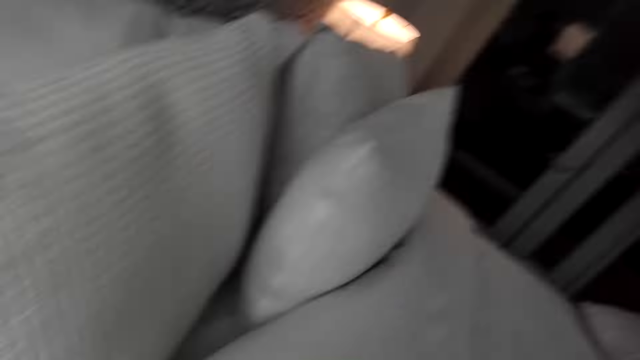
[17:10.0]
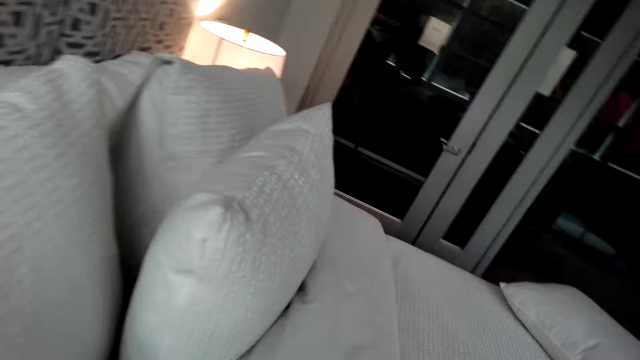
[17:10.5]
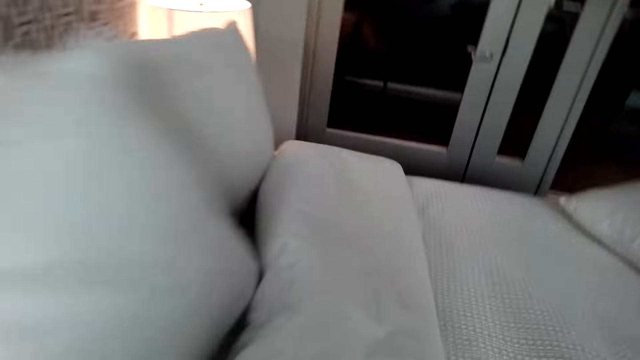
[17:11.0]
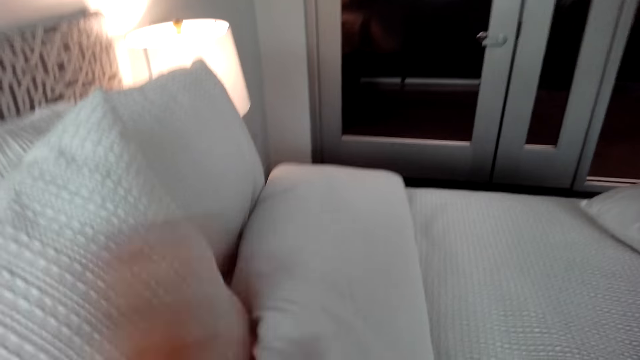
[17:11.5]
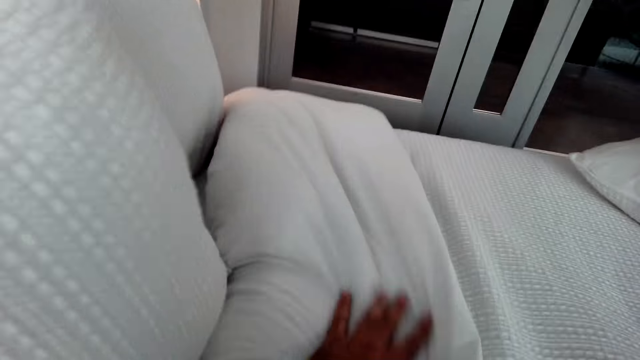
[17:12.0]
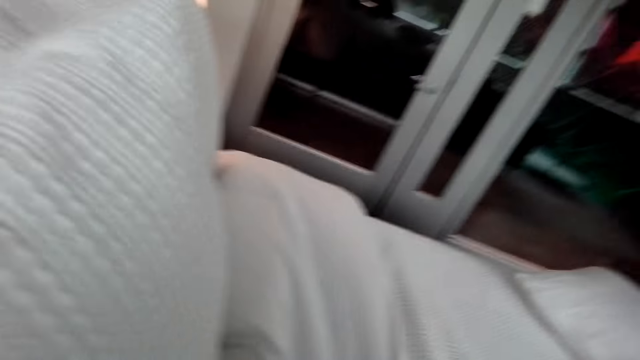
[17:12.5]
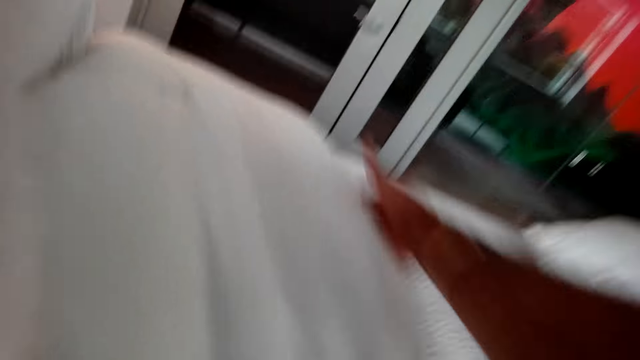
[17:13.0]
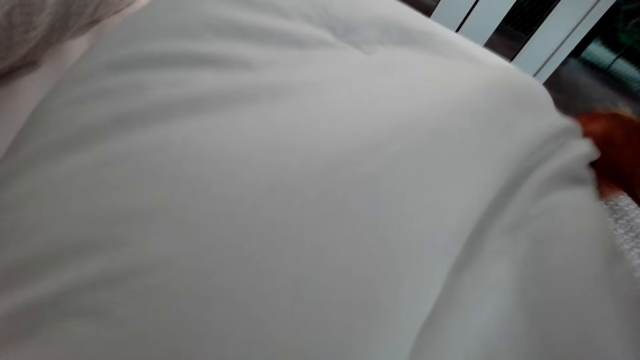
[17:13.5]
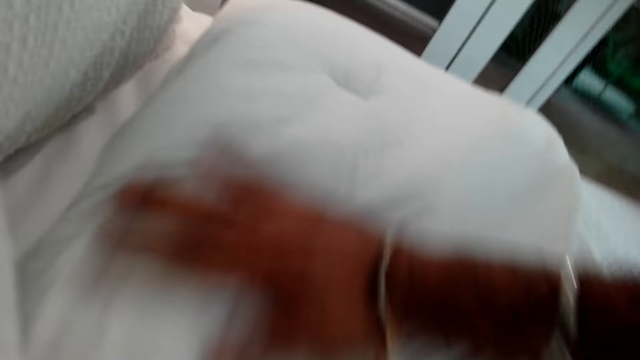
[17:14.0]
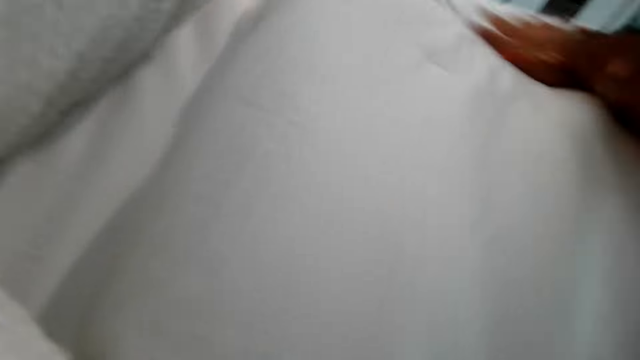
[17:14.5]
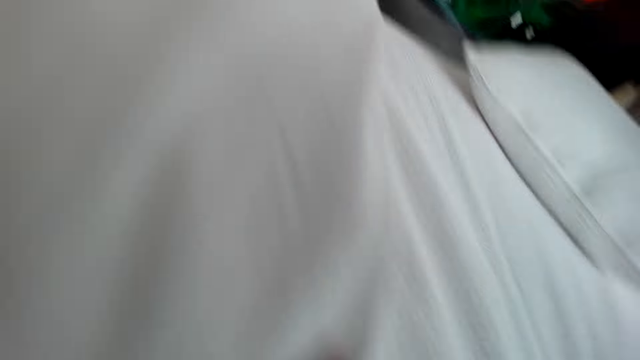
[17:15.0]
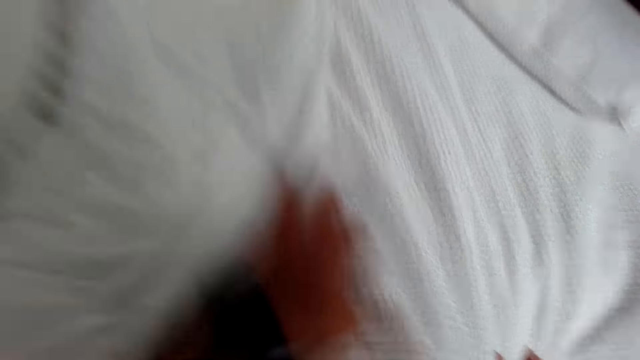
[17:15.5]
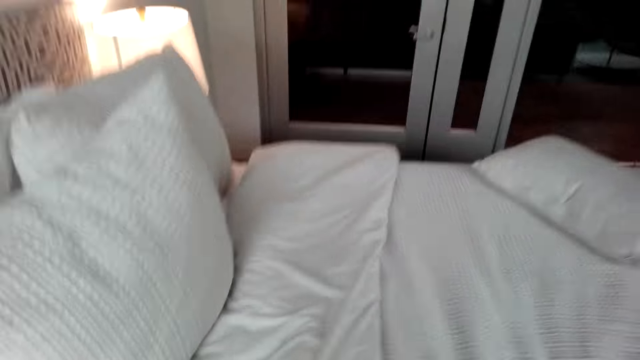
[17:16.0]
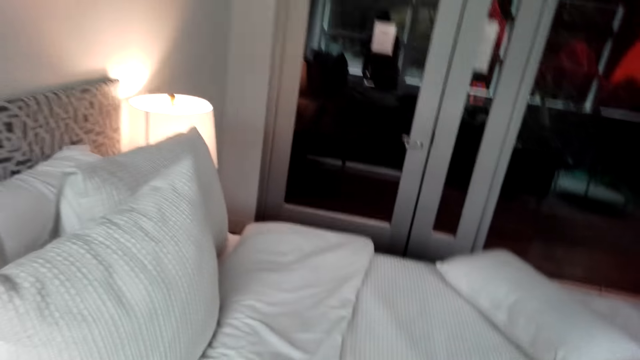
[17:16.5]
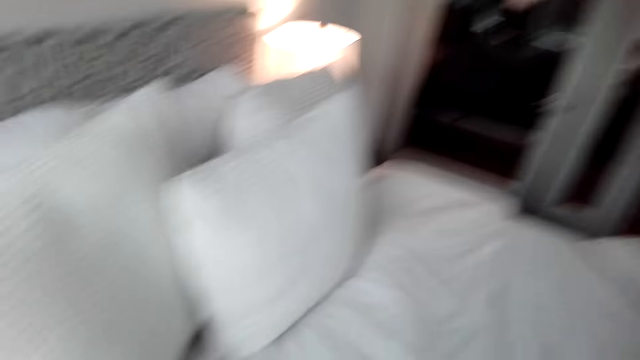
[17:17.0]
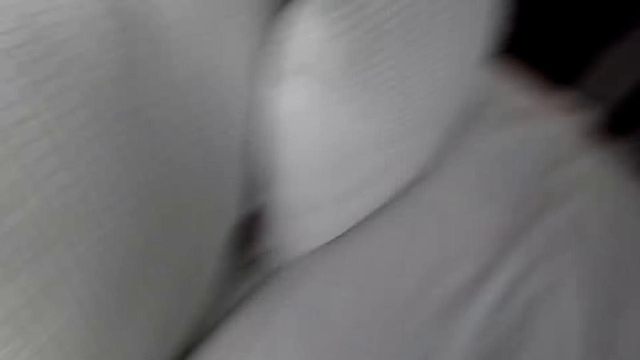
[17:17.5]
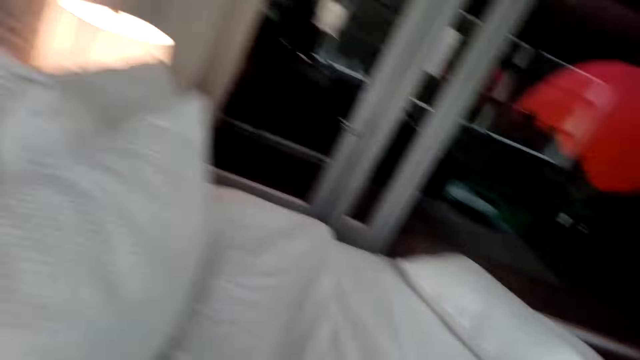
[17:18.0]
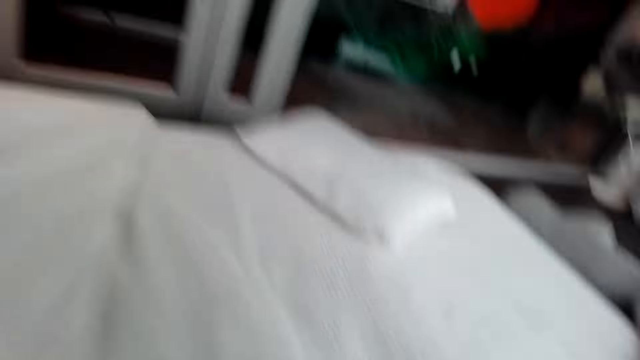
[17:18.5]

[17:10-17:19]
The camera wearer takes a bed pillow. They straighten a duvet.

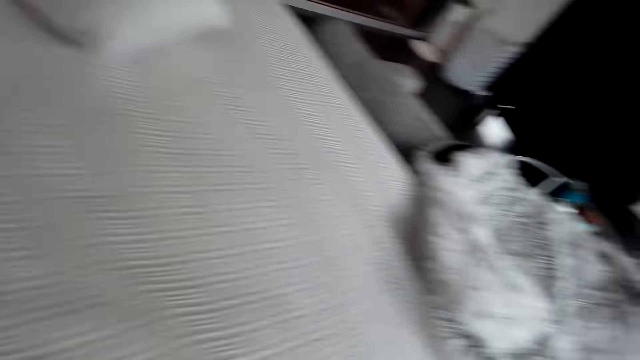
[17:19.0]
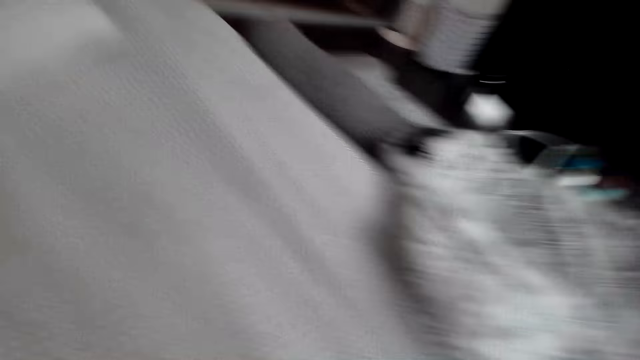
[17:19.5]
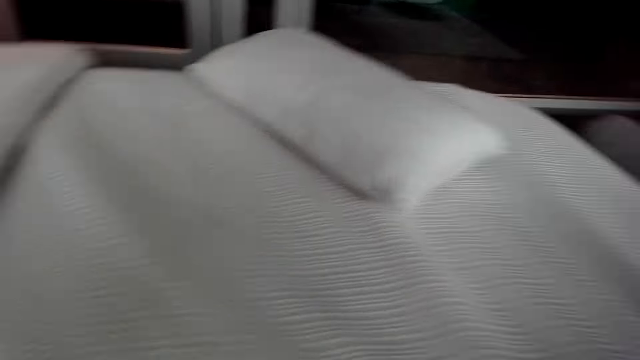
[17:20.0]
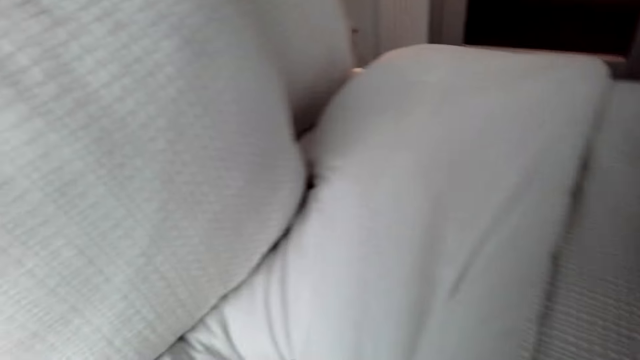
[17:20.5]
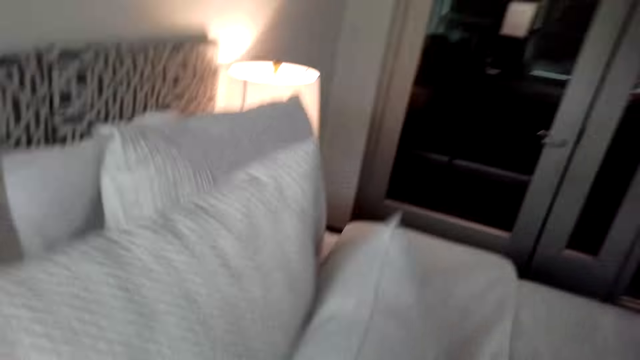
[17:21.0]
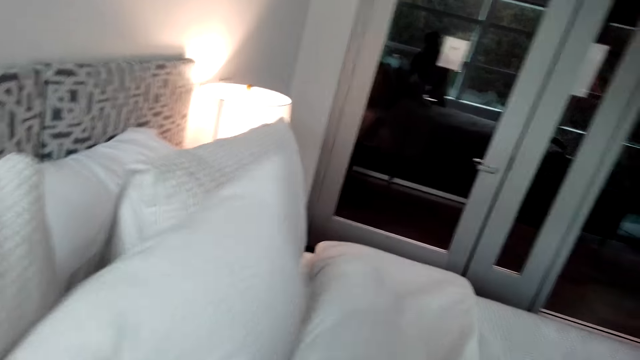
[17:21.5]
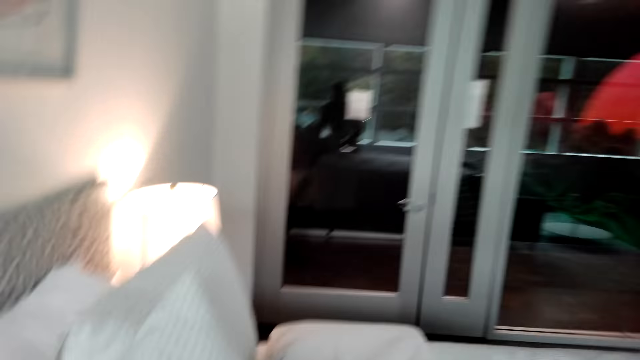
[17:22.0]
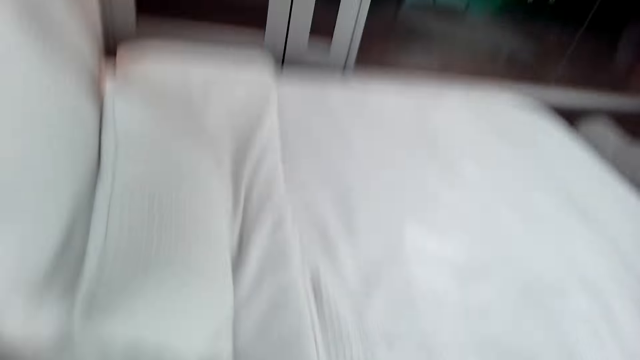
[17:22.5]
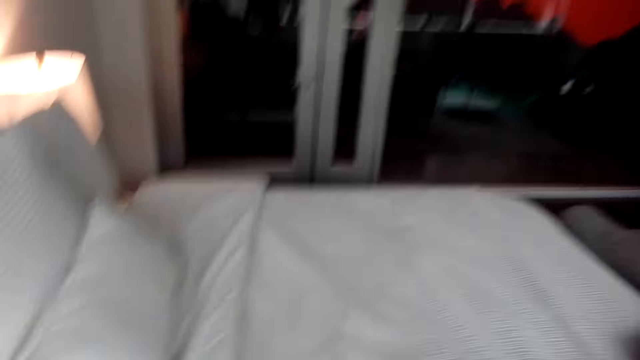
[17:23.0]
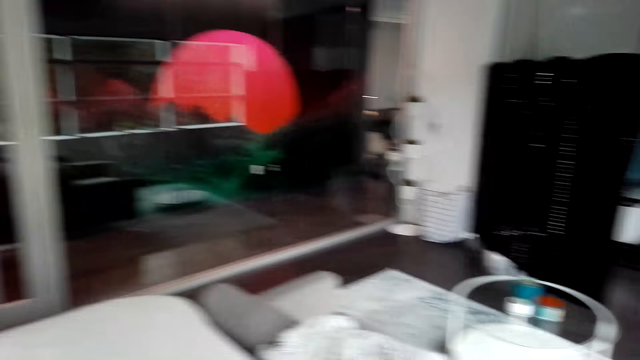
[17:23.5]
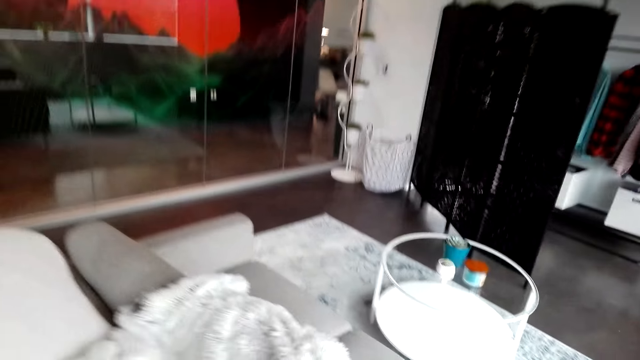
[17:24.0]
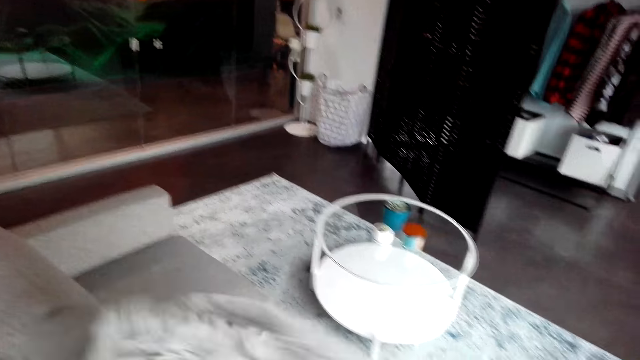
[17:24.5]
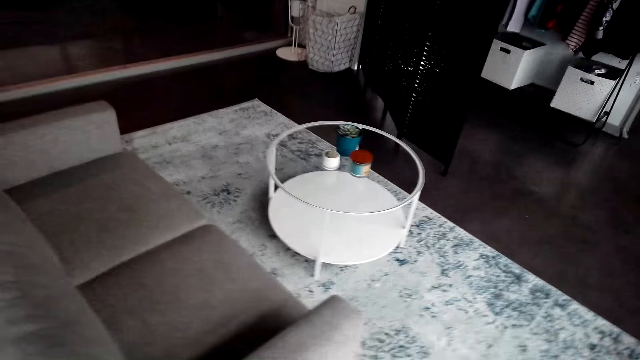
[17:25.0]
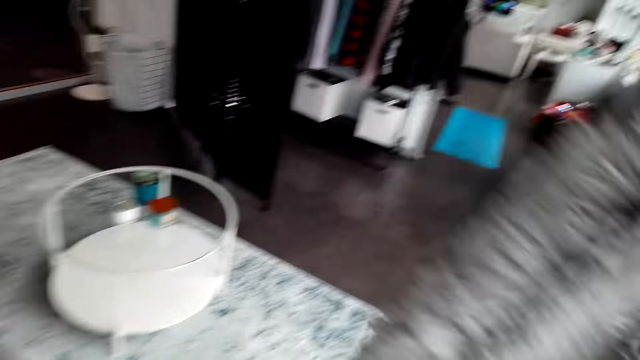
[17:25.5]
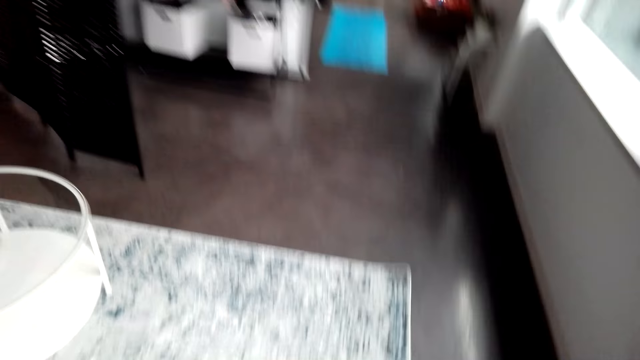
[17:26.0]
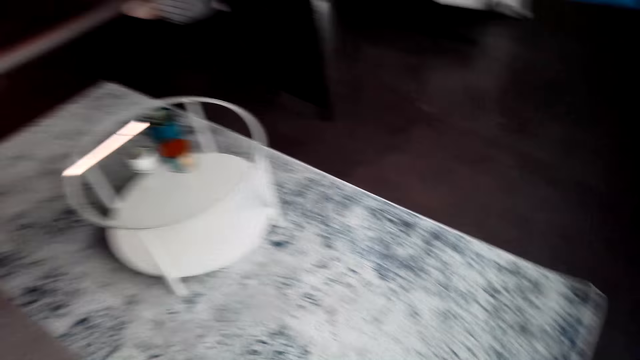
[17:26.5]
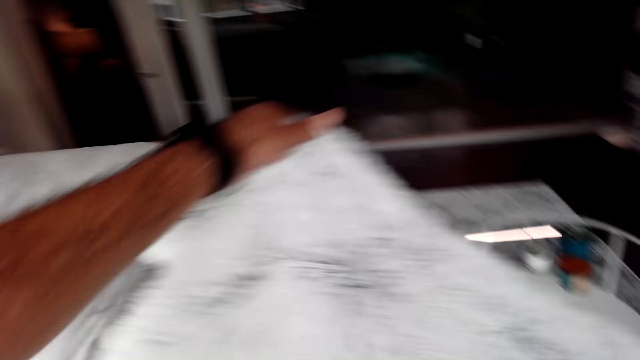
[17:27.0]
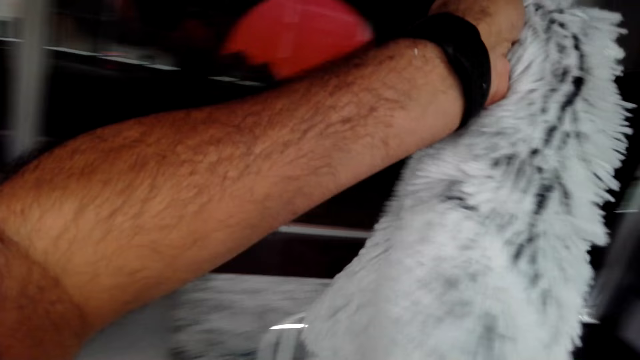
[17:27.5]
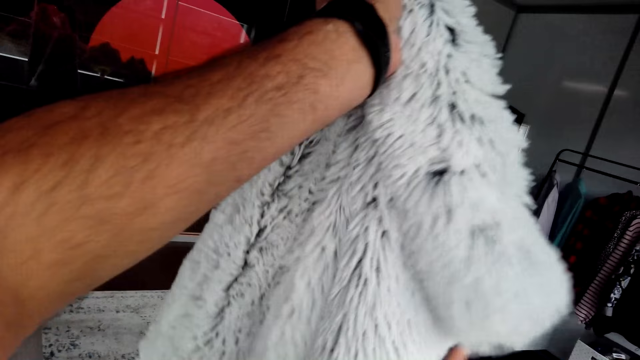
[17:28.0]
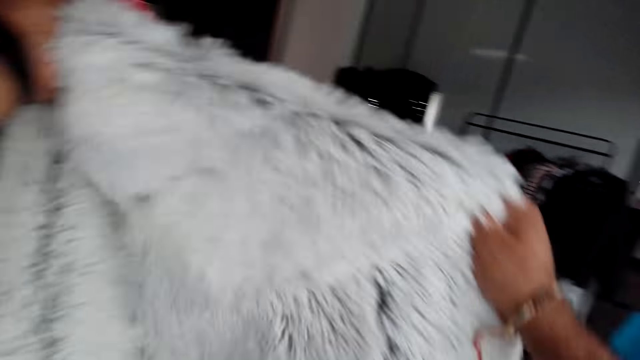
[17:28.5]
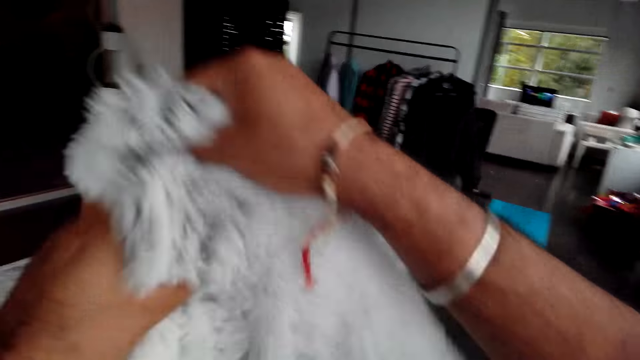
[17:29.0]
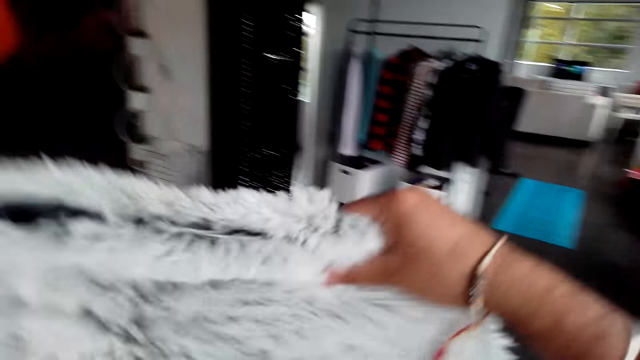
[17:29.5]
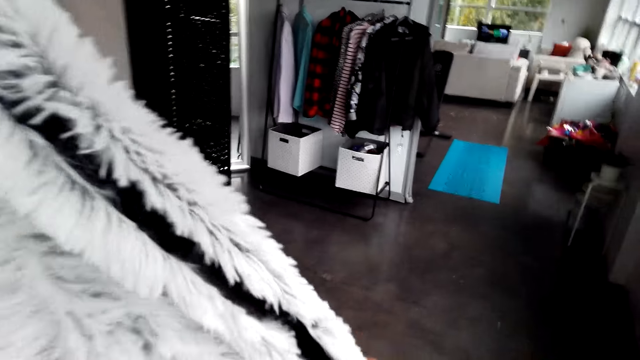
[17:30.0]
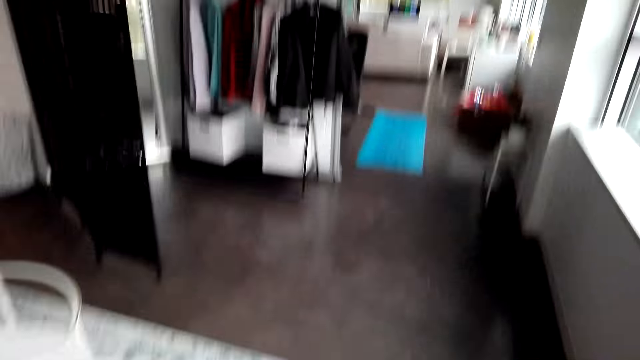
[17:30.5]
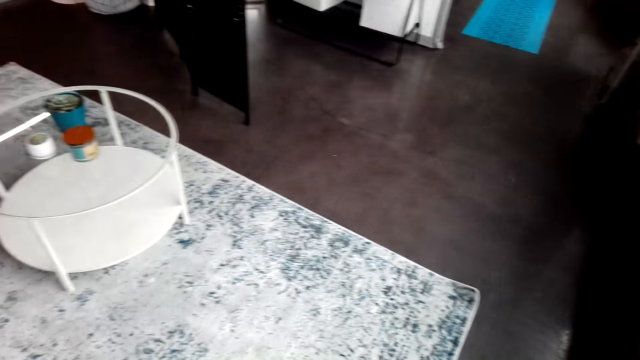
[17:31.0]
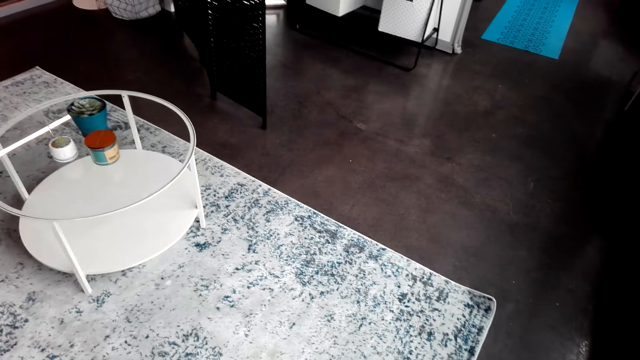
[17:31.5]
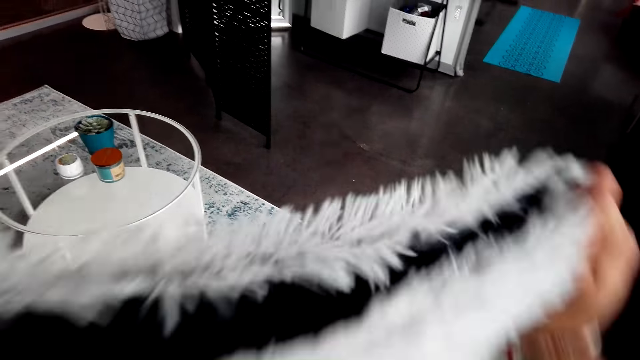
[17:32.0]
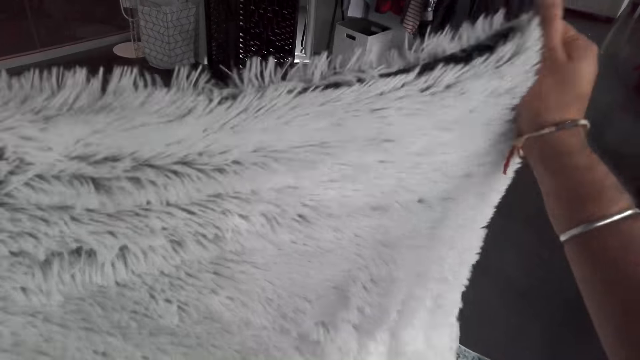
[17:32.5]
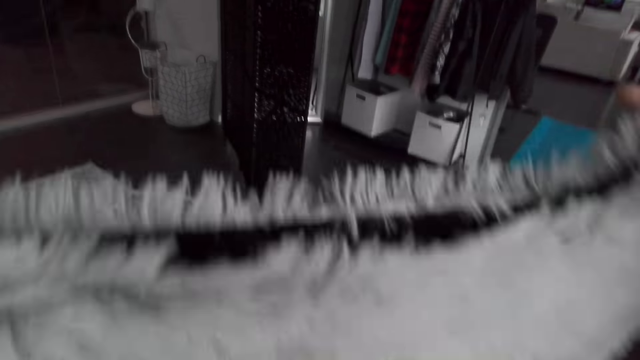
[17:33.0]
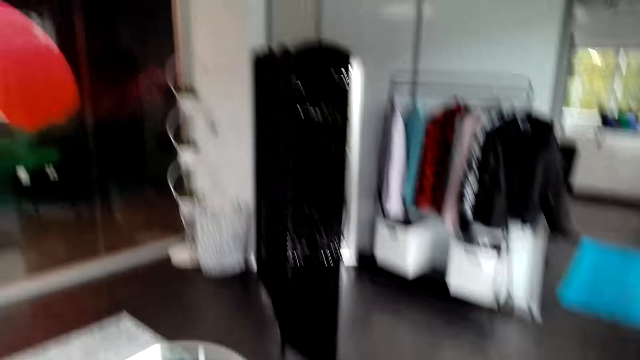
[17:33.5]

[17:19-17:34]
The camera wearer throws a bed pillow. They move in the room and pick the throw blanket. They hold a piece of cloth and fold the throw blanket.
